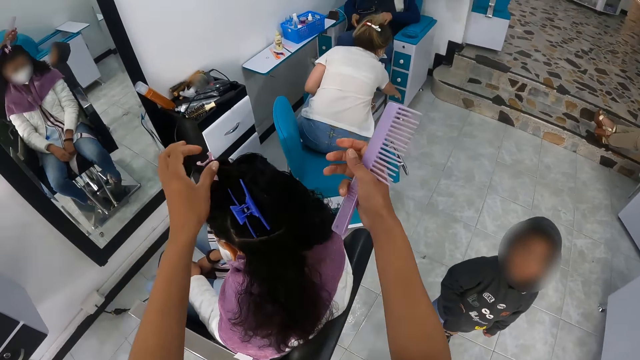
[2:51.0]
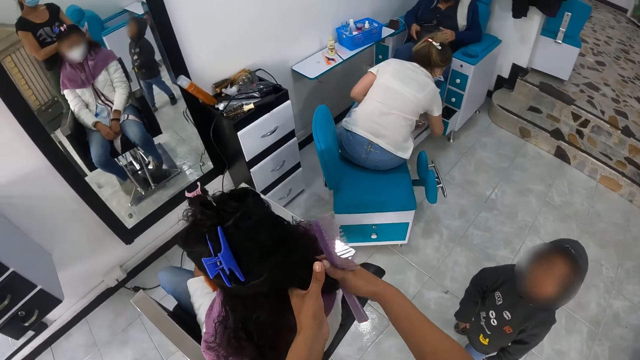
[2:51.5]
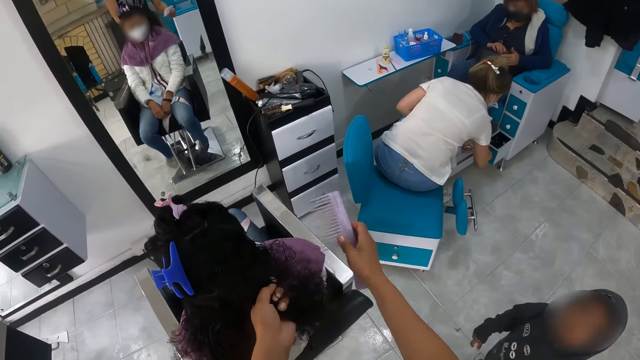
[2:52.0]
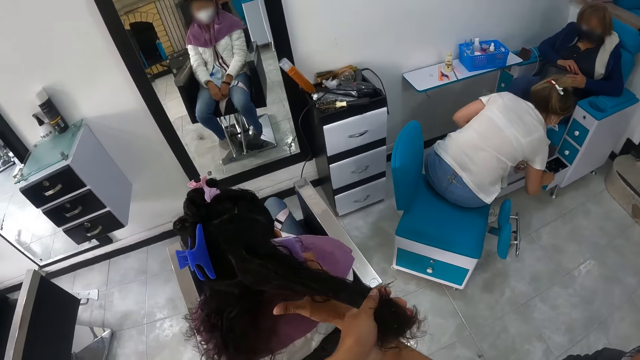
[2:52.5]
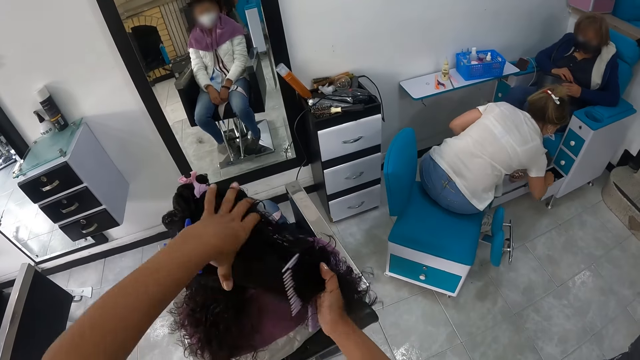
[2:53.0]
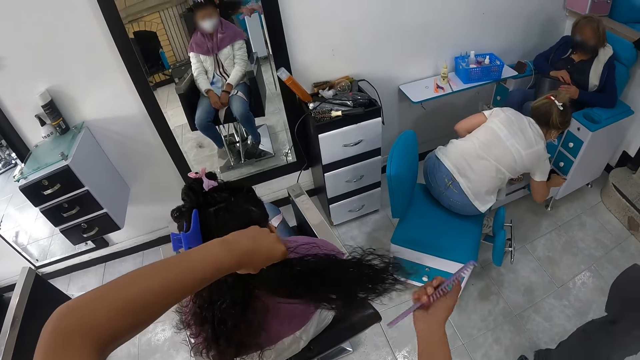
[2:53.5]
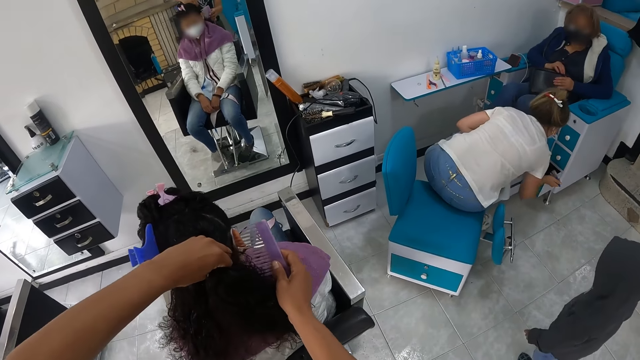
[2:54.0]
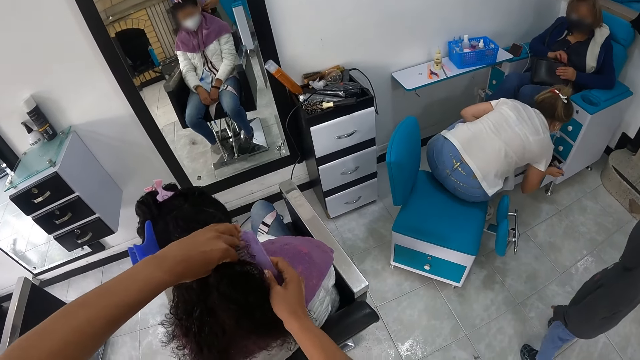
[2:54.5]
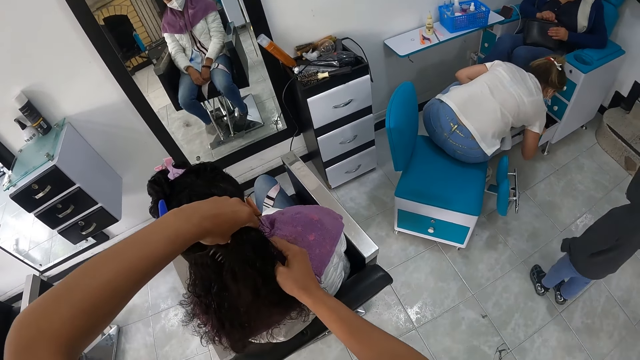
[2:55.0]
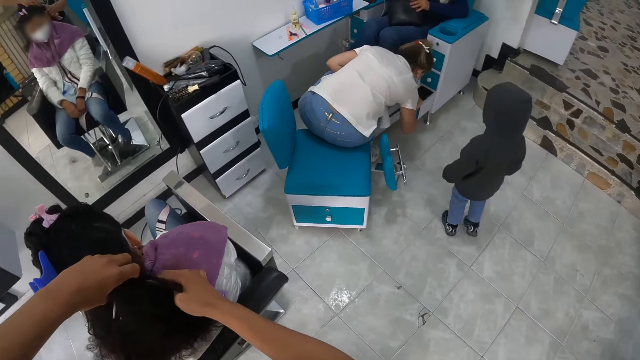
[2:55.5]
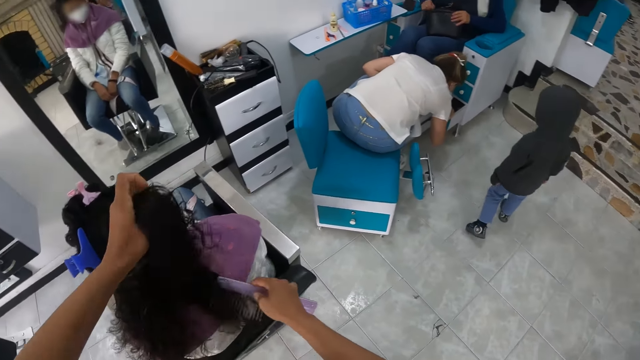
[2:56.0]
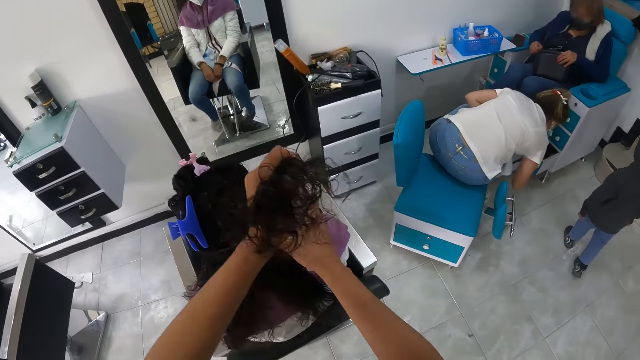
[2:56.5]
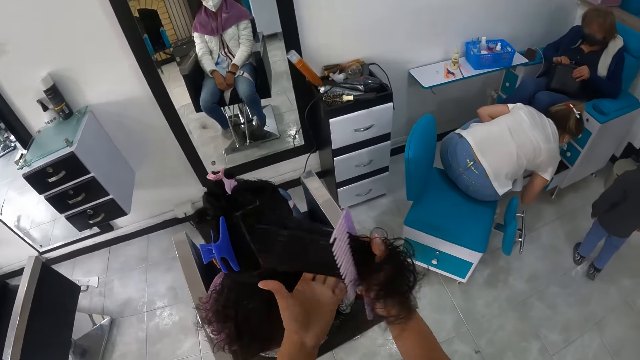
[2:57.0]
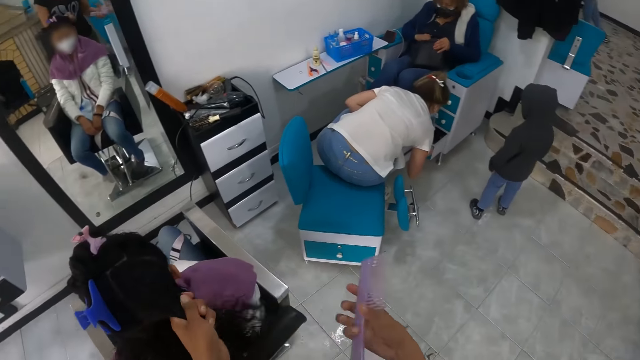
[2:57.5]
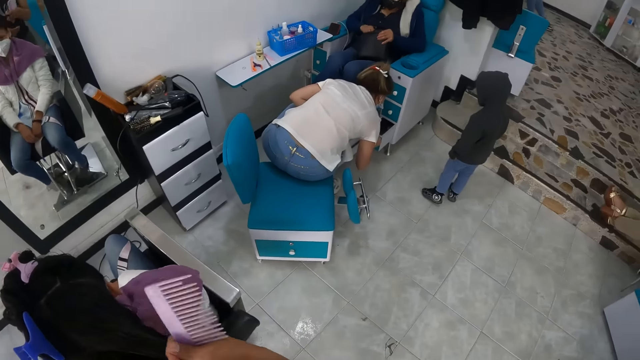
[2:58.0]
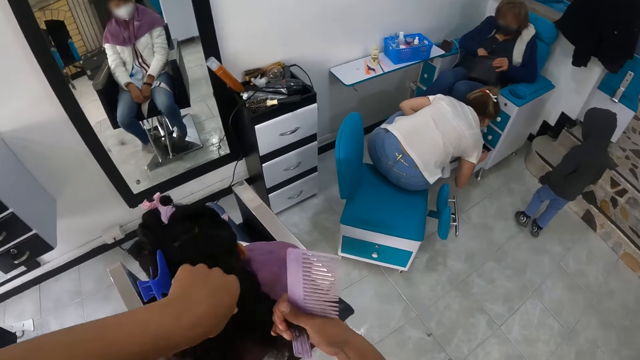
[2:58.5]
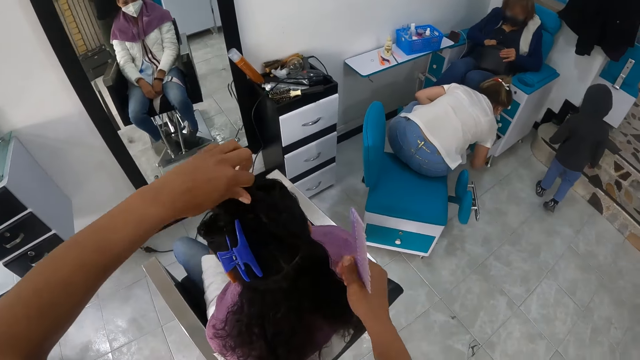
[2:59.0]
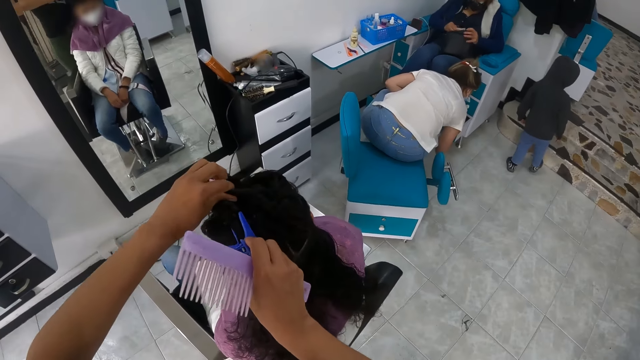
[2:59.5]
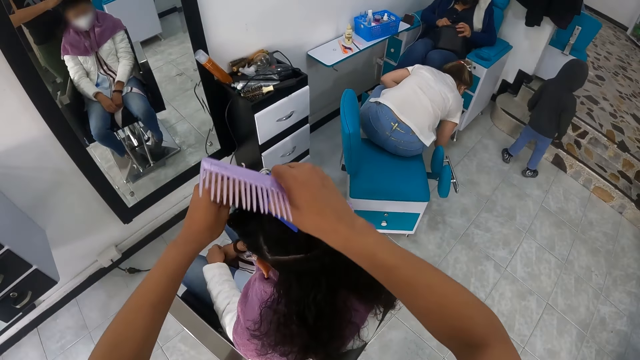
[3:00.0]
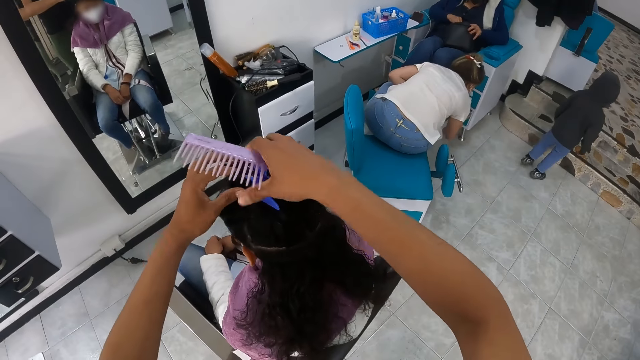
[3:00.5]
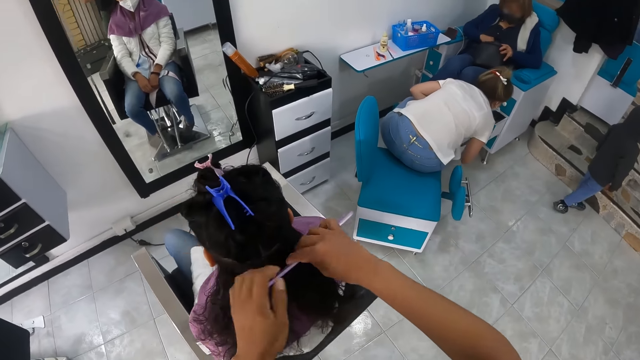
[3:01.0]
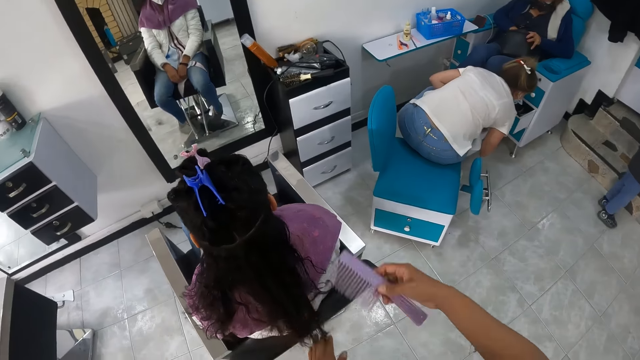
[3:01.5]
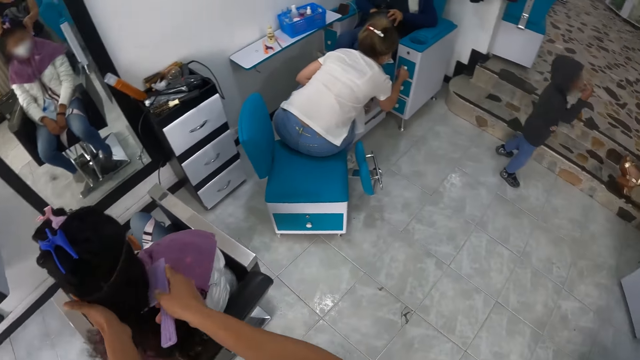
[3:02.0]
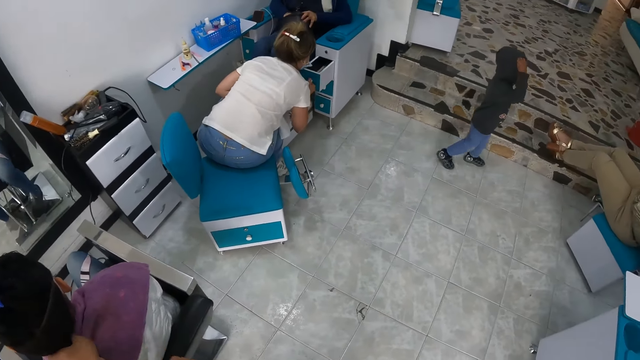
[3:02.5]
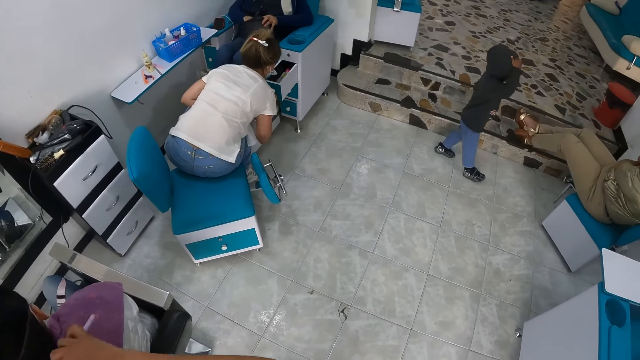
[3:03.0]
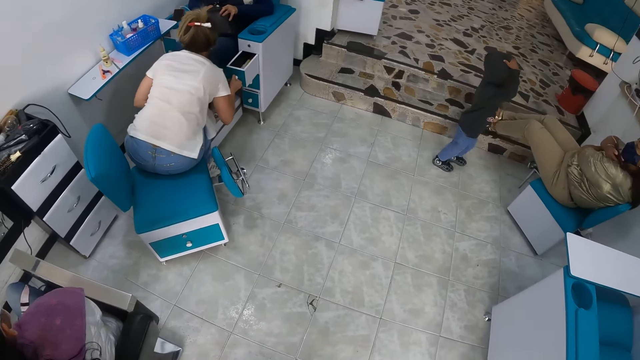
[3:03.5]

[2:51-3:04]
The woman searches a set of chair drawers with her right hand. The camera wearer styles the hair of another woman with the comb in her right hand. She pins the hair of the other woman with the hairclip in her right hand. She combs the hair of the other woman with the comb in her right hand.

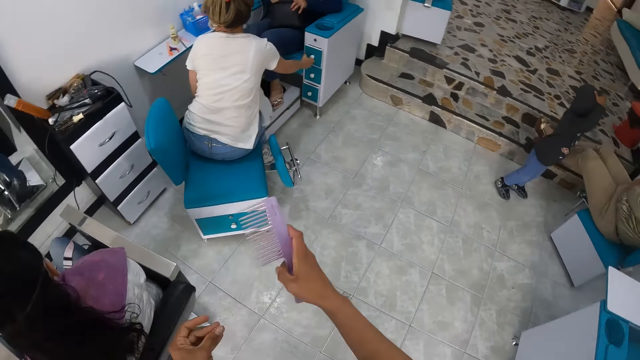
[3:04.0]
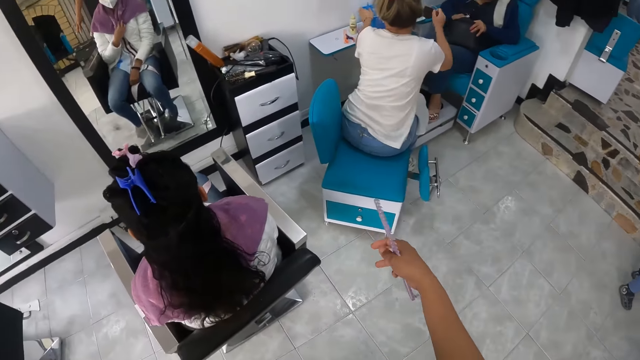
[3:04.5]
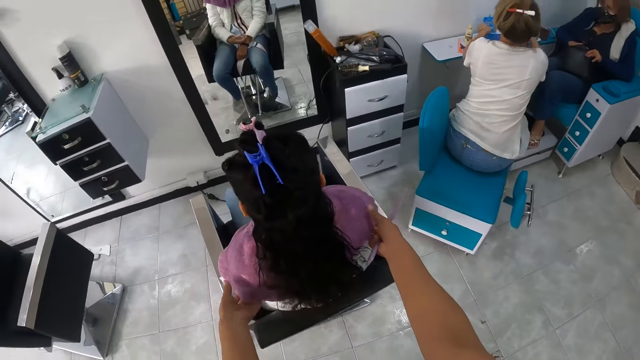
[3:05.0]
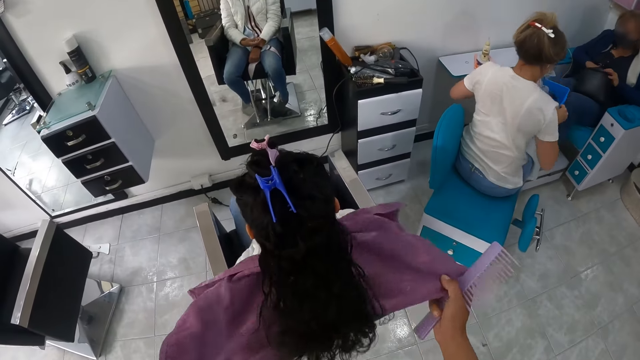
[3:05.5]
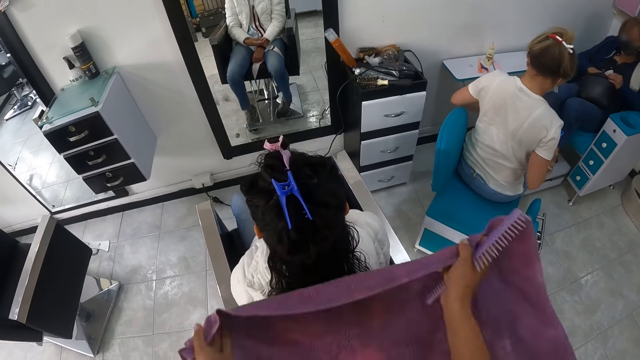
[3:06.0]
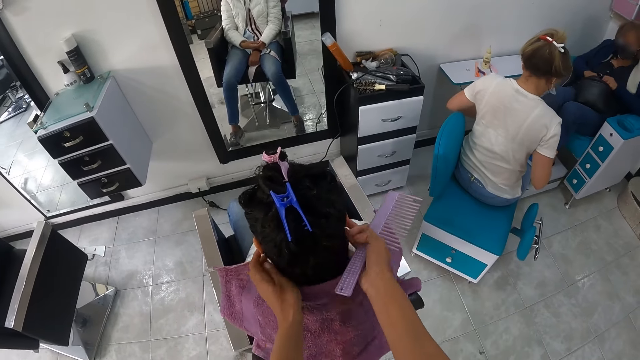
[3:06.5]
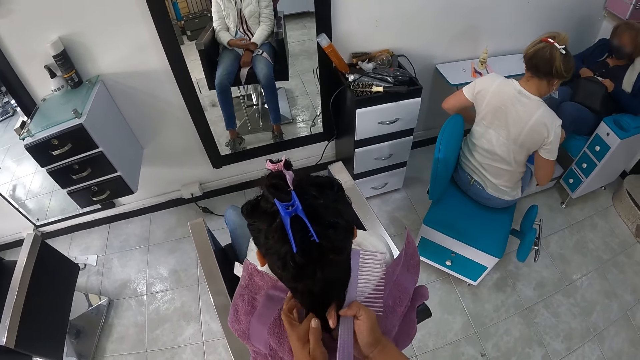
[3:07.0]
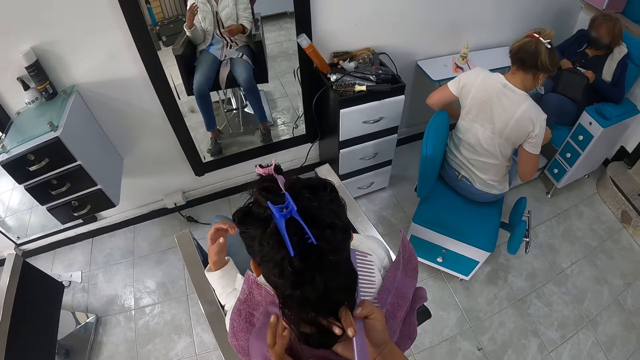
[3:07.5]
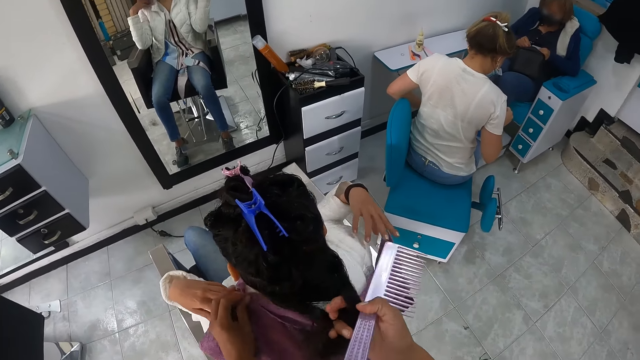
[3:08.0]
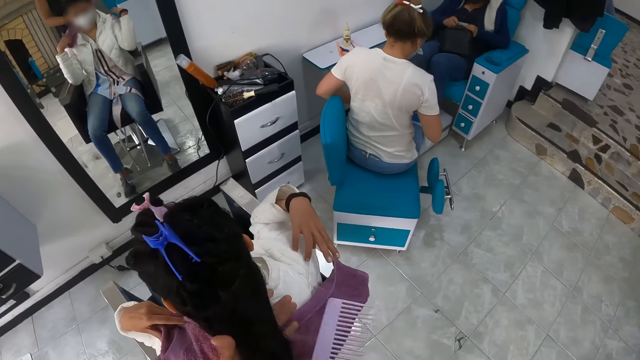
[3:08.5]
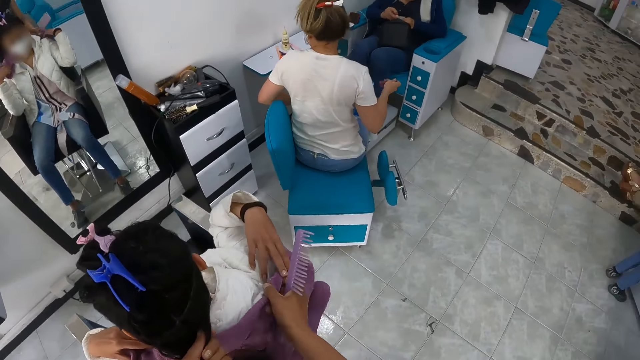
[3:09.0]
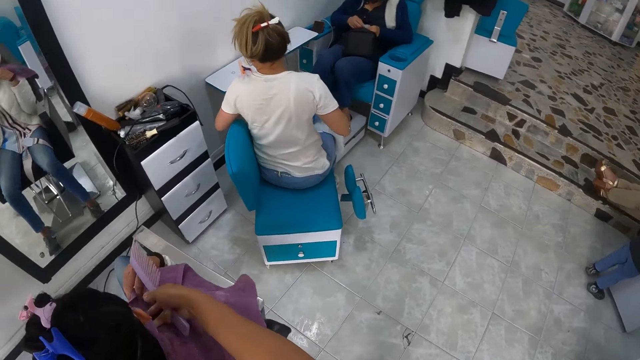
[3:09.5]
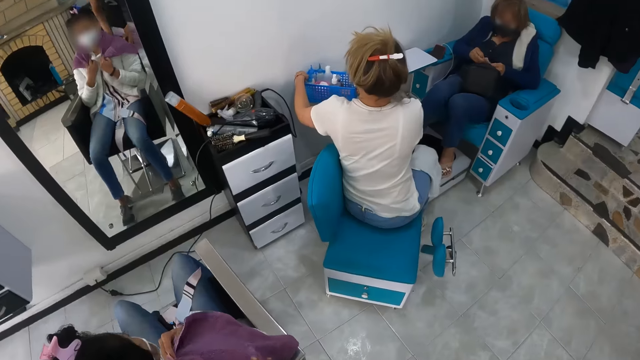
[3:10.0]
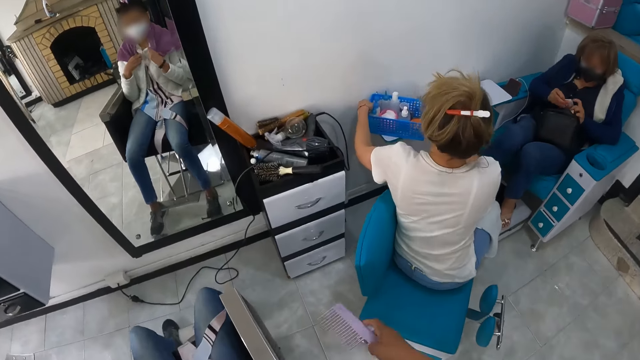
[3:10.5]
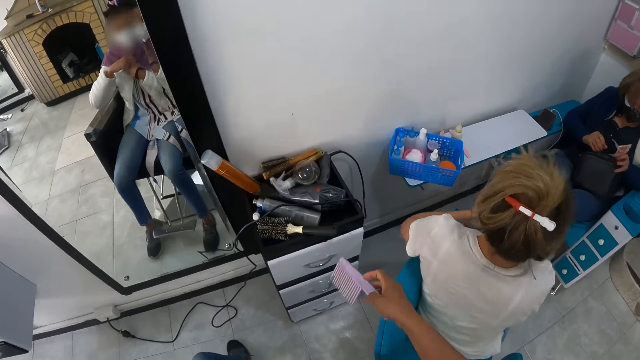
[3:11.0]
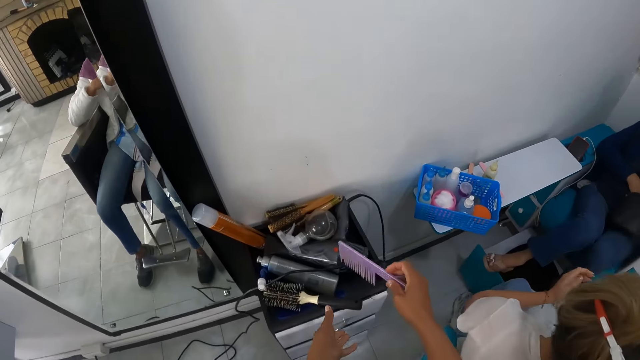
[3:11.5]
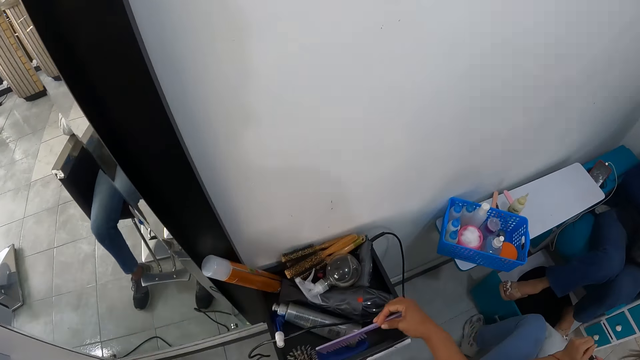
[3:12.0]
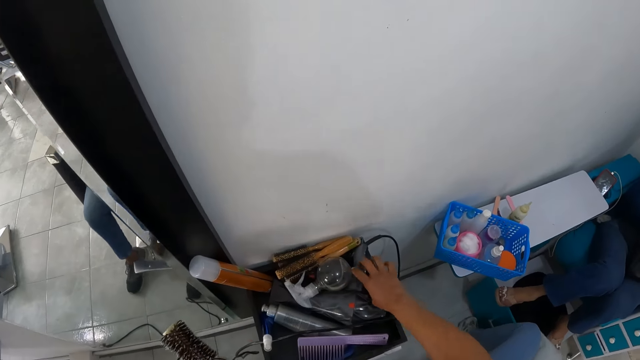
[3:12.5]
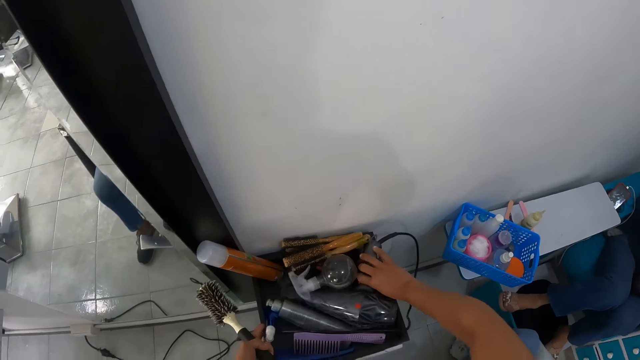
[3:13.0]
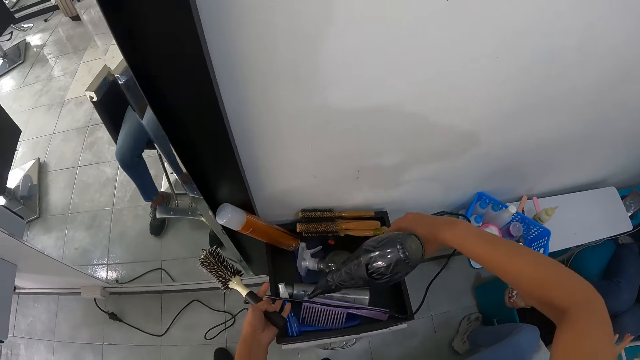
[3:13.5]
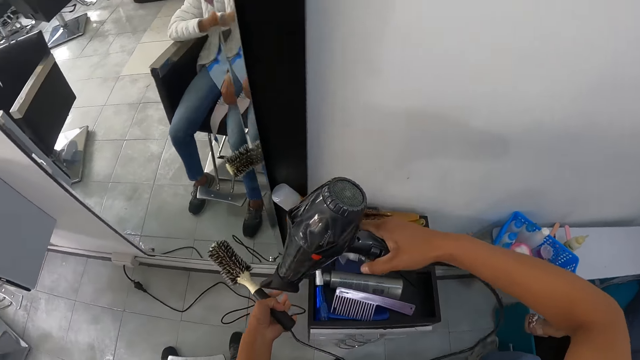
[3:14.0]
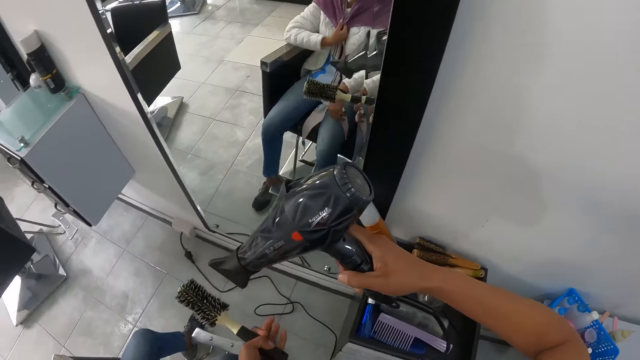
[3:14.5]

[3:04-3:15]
The woman picks up the nails kit basket with both hands. The camera wearer adjusts the towel on the shoulder of another woman with both hands. She turns the towel. She adjusts the hair of the other woman with both hands. A third woman takes out money from a black purse with both hands. The second woman adjusts the towel on her shoulder with both hands. The first woman drops the nails kit basket on the nails stand with both hands. The camera wearer drops the comb on the wooden salon trolley with her right hand. She picks up the hair brush from the wooden salon trolley with her left hand. She picks up a hair dryer from the wooden salon trolley with her right hand. She touches a blue bottle in the salon trolley with her left hand.
